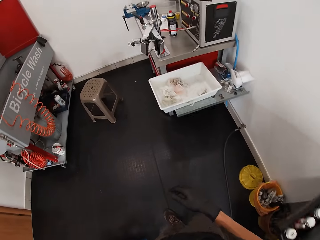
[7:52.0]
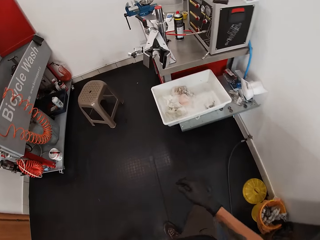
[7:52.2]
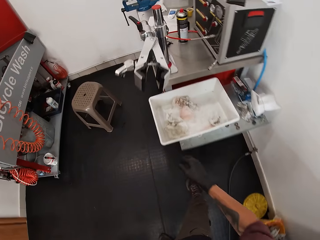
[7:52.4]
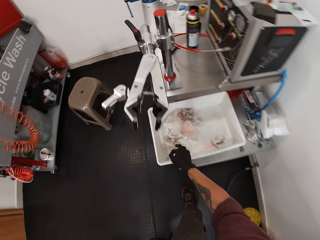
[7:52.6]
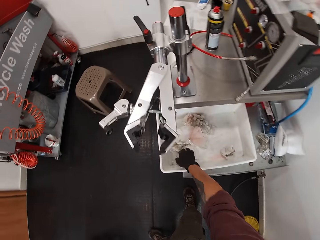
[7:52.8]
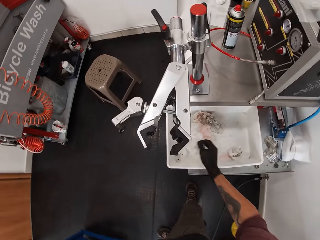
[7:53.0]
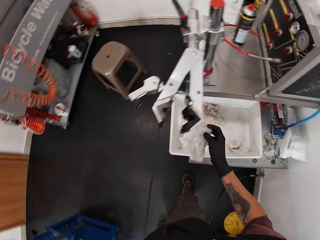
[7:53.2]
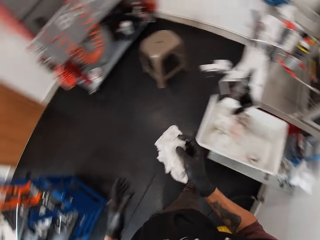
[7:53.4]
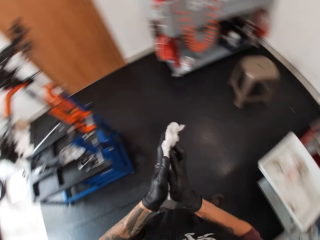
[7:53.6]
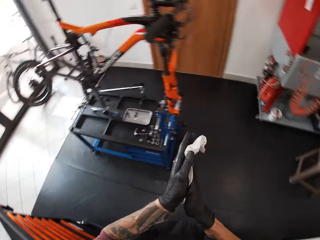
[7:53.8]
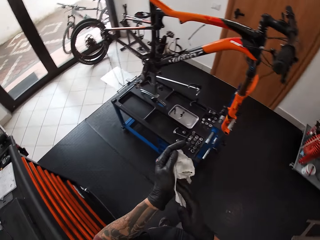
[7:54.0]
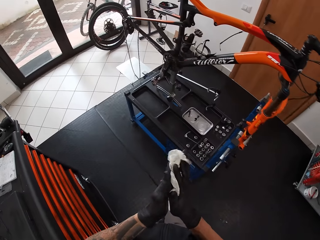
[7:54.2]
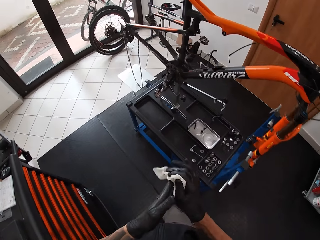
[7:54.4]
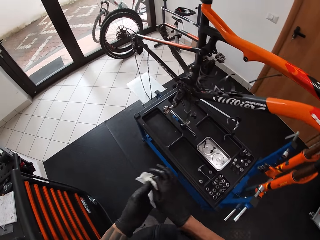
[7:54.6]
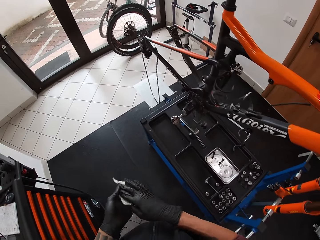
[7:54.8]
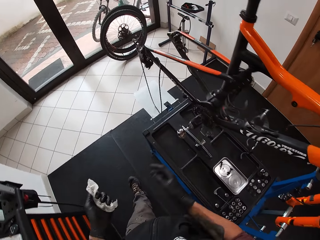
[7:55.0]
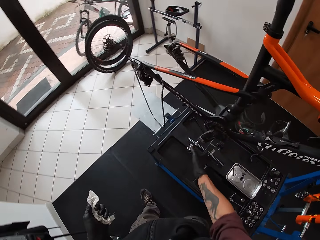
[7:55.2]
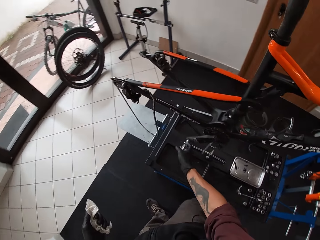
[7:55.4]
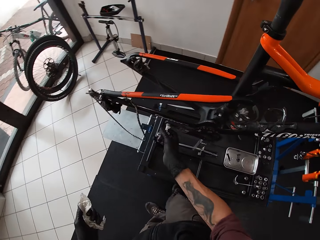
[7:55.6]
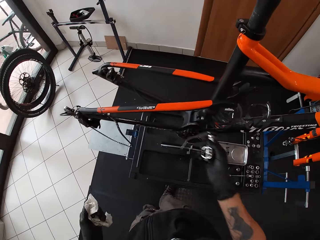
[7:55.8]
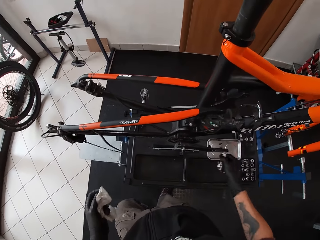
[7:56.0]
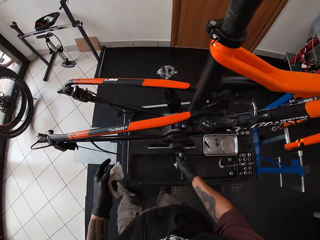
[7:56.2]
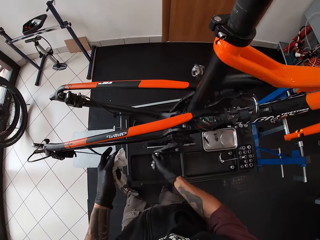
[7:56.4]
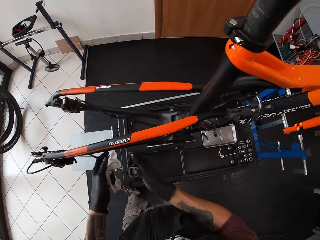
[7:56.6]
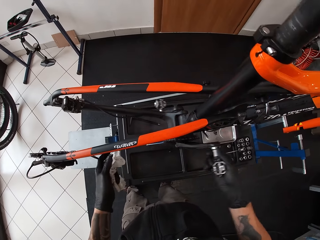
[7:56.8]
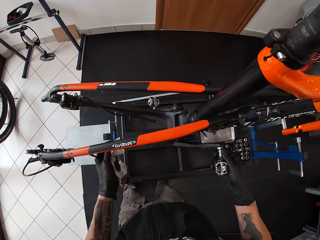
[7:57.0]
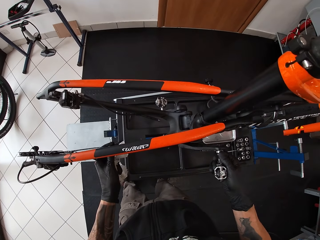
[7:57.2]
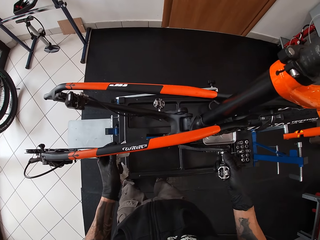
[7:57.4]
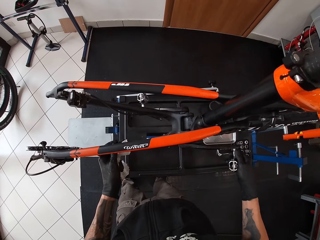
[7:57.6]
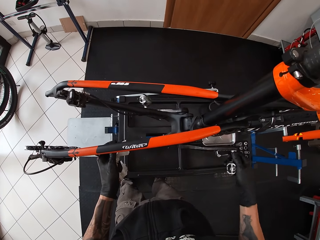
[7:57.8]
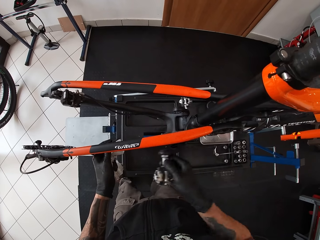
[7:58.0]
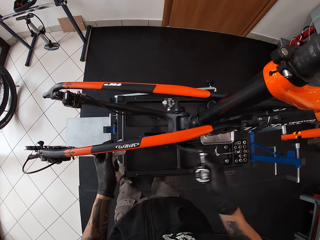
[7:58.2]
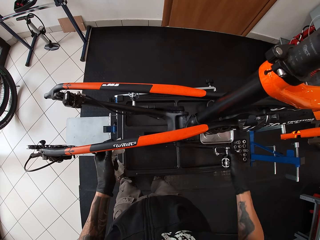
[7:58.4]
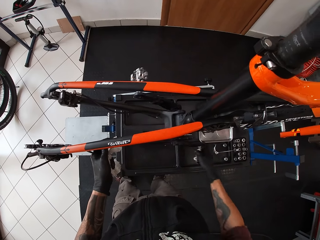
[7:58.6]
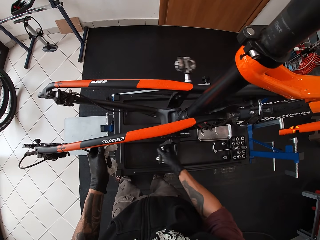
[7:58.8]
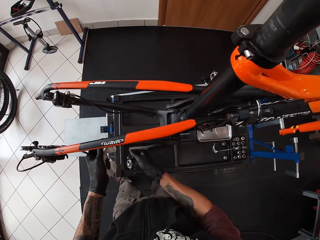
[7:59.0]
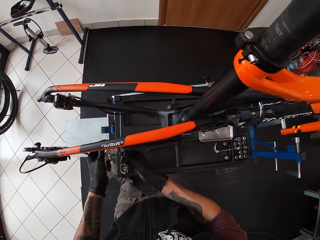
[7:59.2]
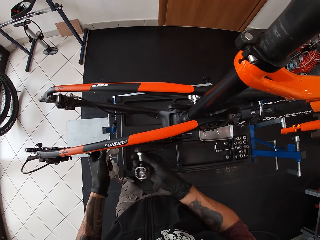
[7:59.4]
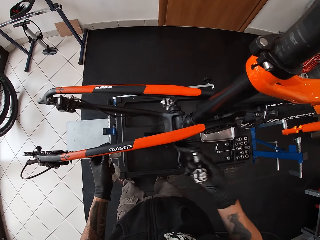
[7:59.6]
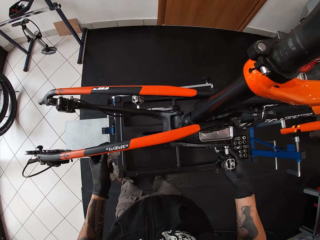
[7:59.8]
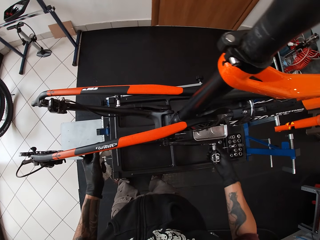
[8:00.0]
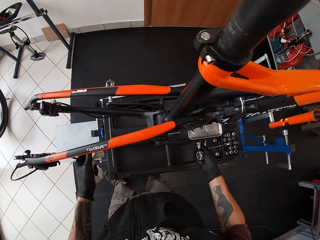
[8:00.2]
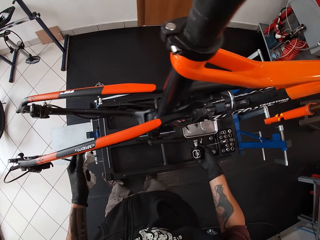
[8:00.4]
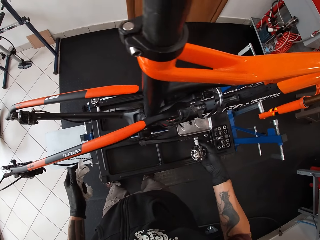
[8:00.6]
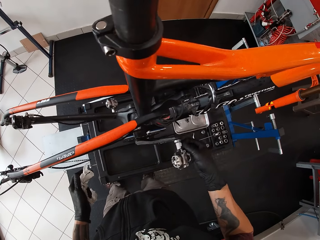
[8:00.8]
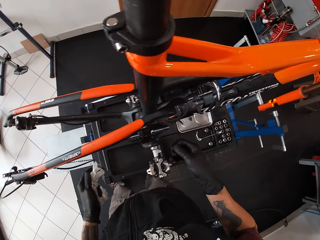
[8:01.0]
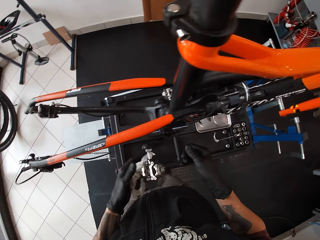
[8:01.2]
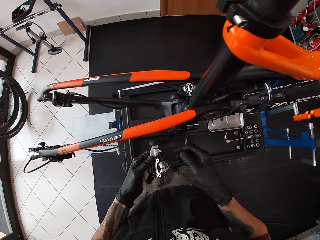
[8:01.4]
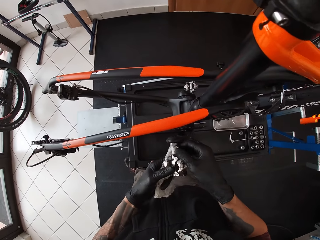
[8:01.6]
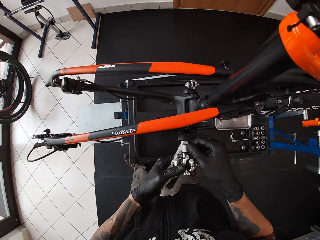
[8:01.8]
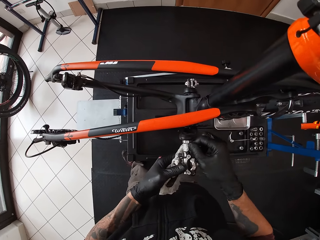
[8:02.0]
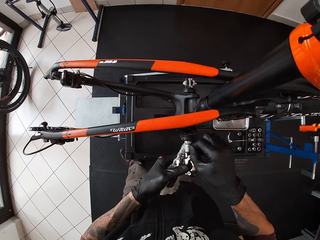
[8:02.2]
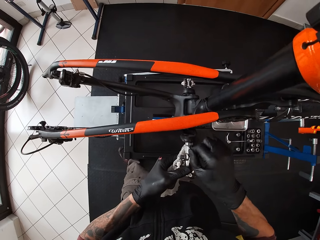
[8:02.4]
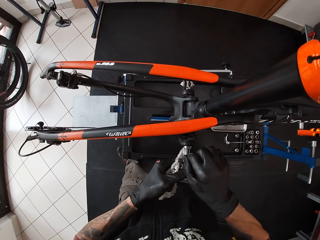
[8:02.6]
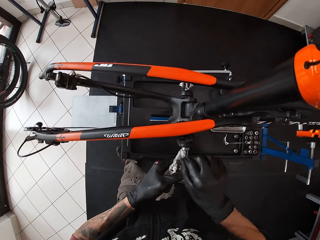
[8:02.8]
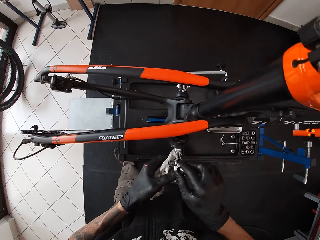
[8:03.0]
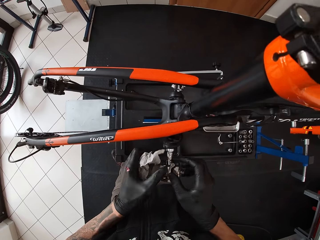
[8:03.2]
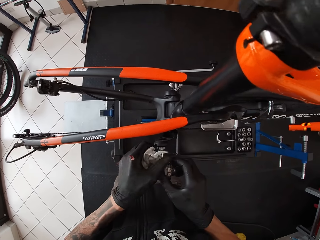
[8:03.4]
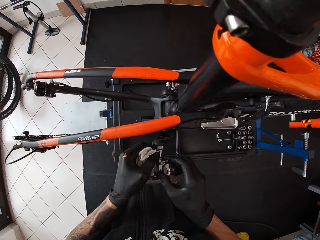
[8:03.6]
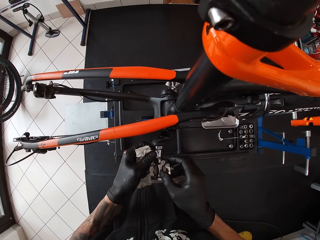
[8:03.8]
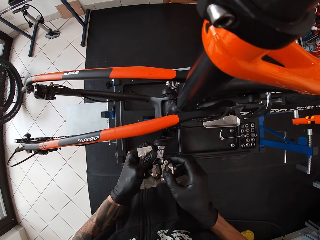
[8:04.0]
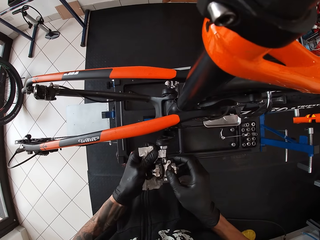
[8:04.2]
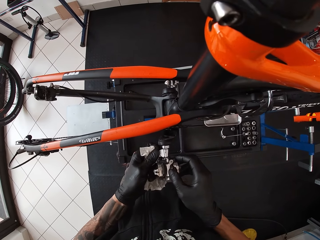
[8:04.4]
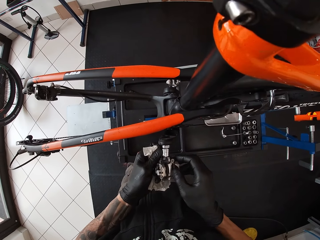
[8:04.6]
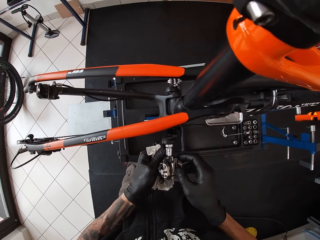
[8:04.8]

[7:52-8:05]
The camera wearer walks. He picks a tissue in a basin with his right hand. He wipes both hands with the tissue. He turns the pedal of the bicycle with his right hand. He holds the bicycle with his left hand. He adjusts the pedal of the bicycle with both hands.

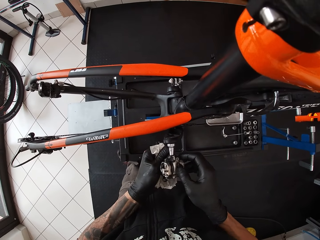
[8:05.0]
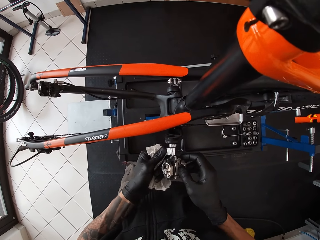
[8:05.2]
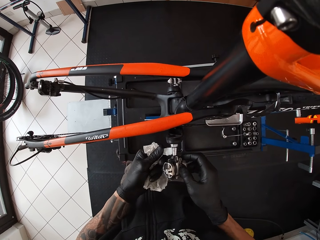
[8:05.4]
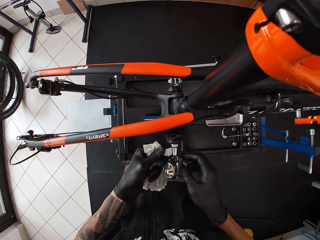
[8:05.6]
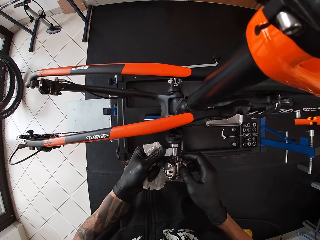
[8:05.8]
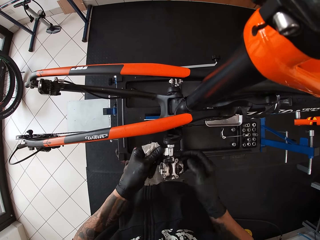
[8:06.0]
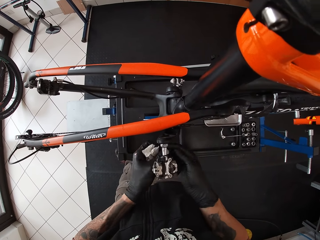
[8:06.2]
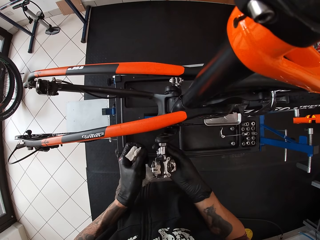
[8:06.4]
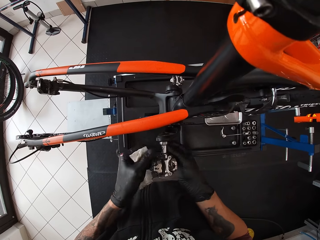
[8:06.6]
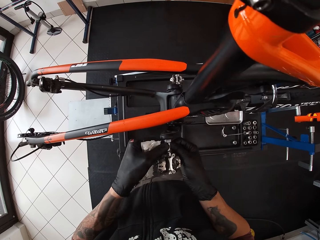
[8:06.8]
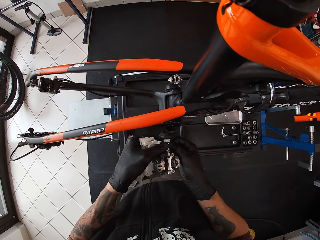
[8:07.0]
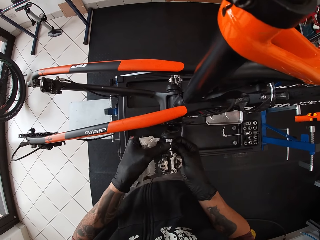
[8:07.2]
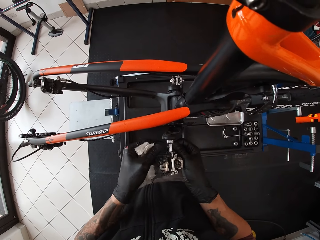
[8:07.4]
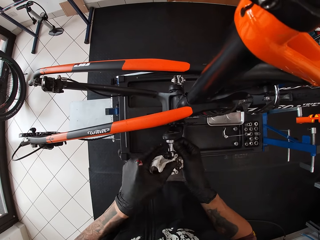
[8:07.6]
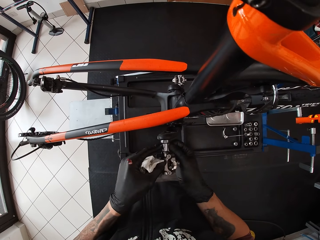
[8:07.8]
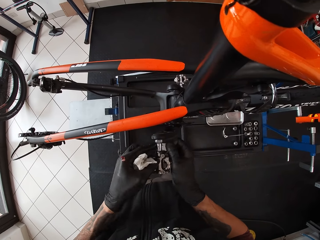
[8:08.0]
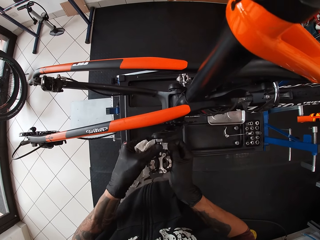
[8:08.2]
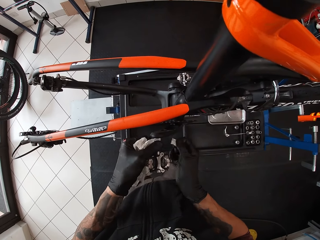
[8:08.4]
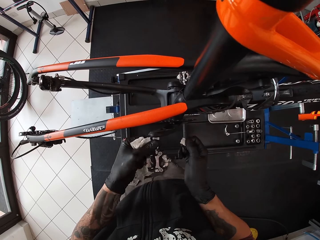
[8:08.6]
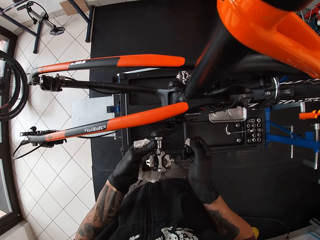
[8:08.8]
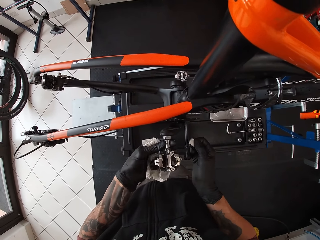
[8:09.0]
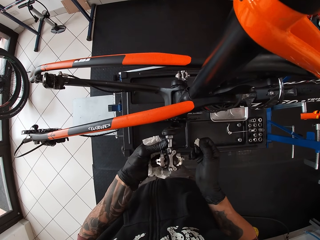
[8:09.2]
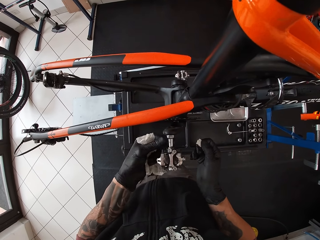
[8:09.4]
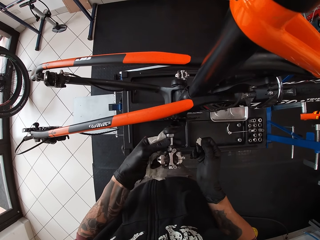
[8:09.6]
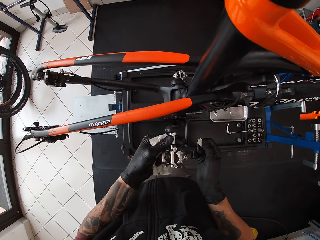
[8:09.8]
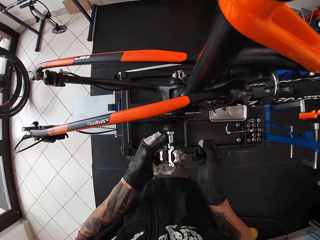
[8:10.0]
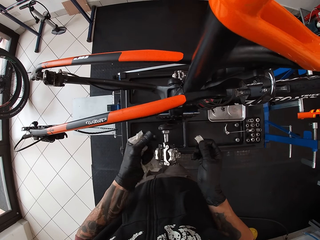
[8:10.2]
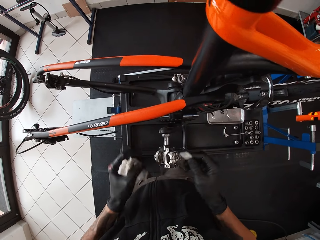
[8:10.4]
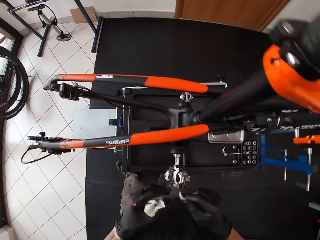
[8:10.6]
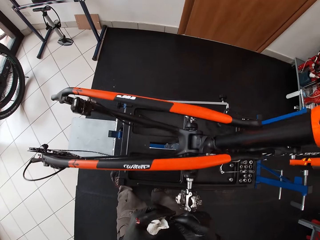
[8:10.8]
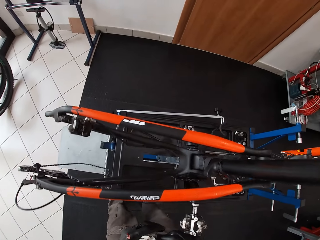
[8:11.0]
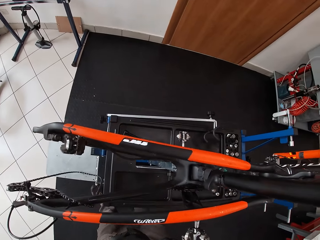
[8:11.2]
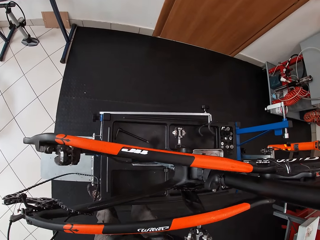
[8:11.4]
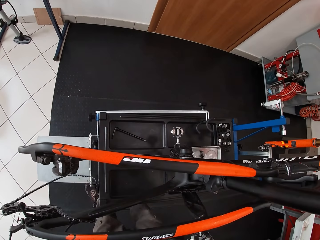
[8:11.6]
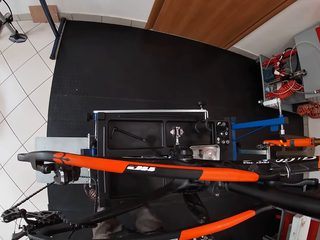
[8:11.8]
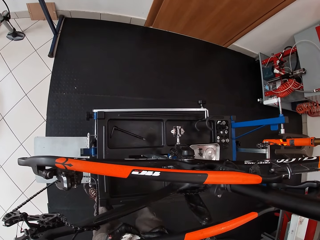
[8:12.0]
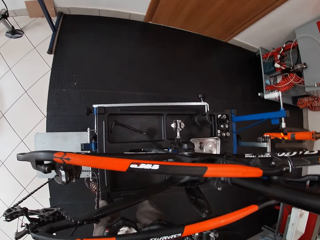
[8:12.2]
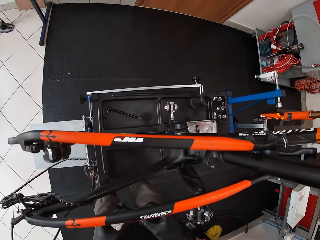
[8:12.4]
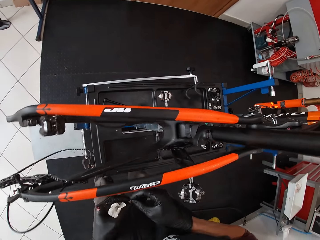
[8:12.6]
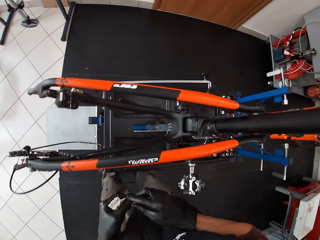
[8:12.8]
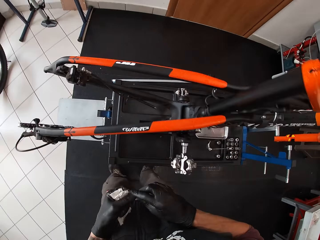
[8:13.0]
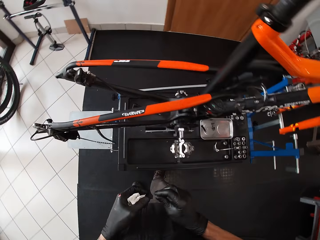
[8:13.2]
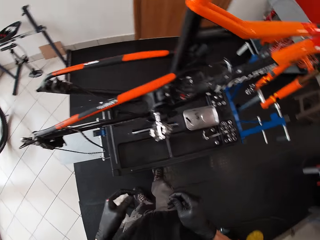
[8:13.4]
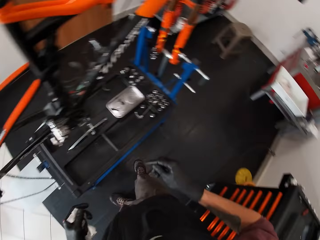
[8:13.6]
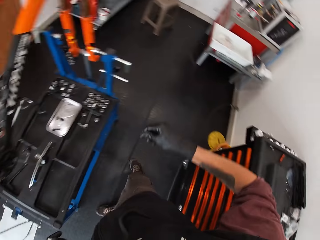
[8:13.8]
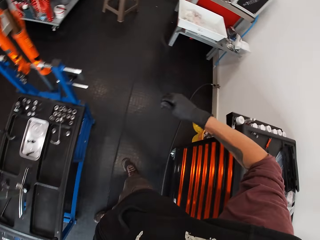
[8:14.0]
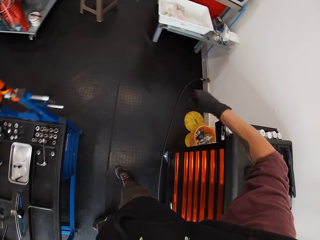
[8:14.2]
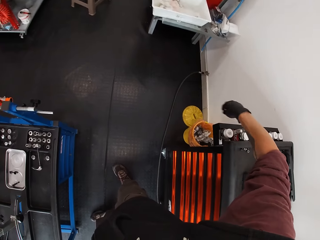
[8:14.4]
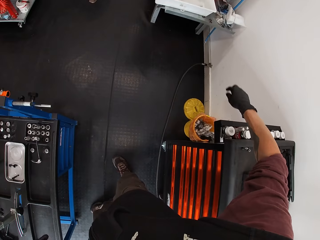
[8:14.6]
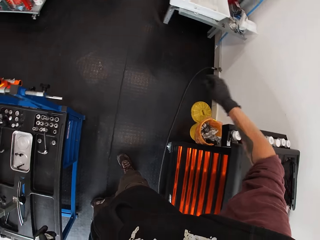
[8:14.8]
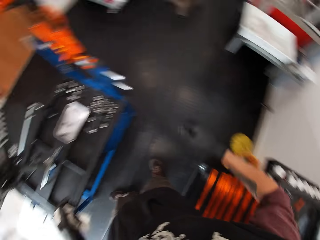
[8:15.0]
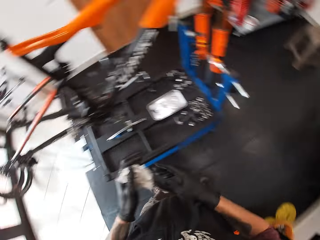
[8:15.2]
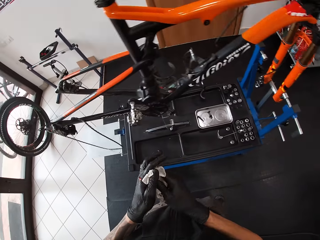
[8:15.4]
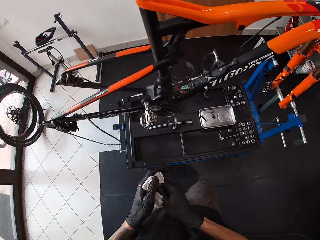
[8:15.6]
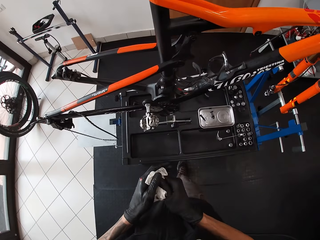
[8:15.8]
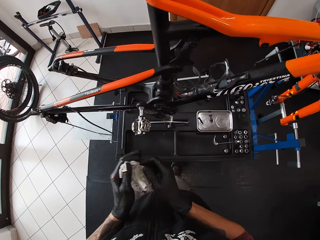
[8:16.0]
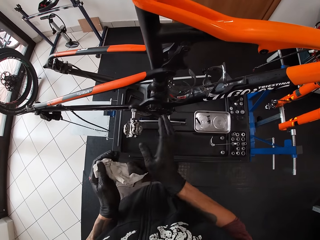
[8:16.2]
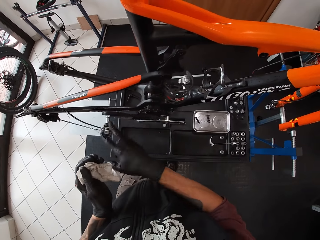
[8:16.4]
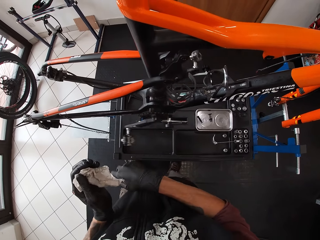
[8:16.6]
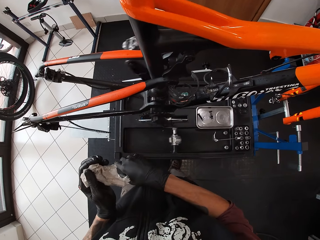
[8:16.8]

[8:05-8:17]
The camera wearer removes a sticker from the pedal. They look around, drop the sticker in the dustbin, and walk.
